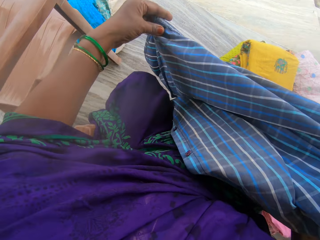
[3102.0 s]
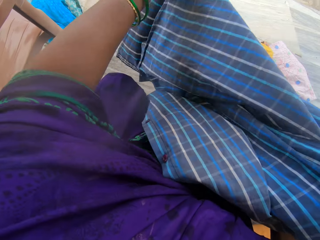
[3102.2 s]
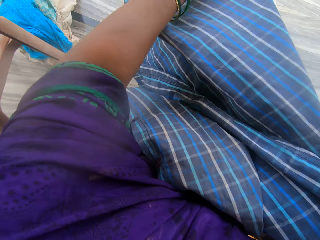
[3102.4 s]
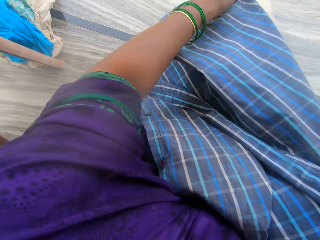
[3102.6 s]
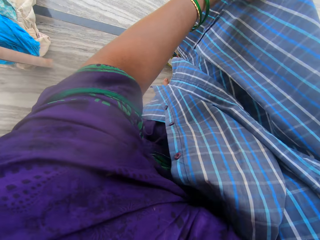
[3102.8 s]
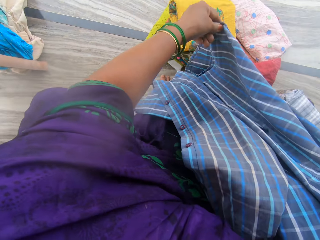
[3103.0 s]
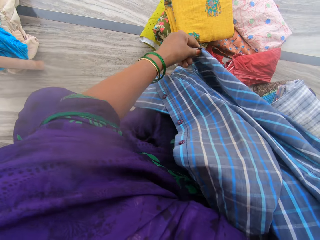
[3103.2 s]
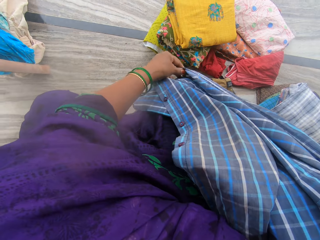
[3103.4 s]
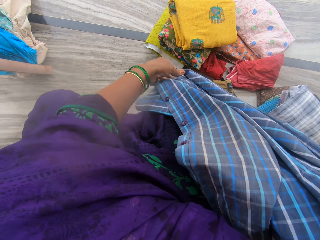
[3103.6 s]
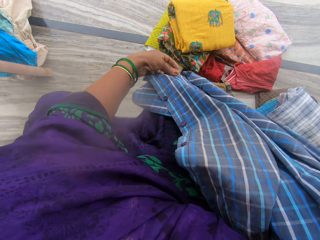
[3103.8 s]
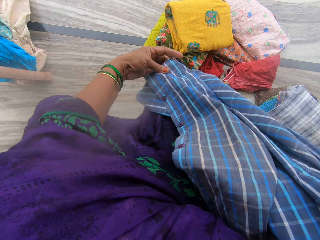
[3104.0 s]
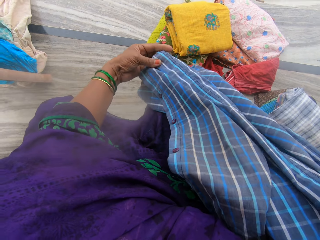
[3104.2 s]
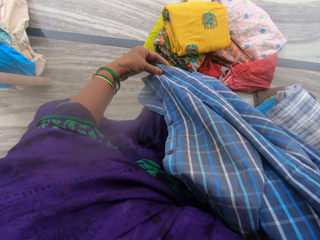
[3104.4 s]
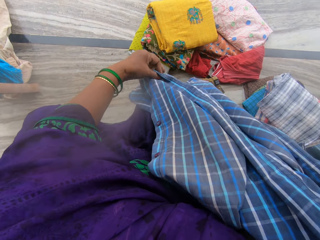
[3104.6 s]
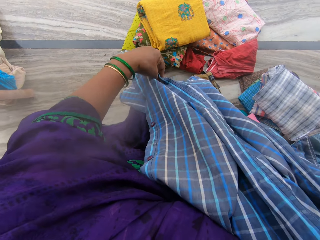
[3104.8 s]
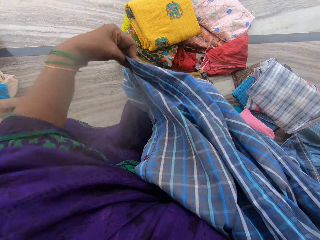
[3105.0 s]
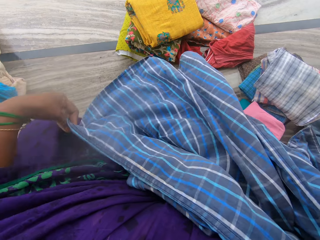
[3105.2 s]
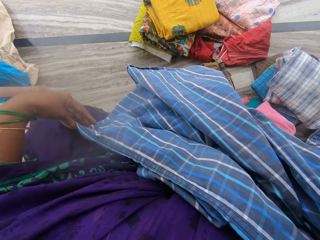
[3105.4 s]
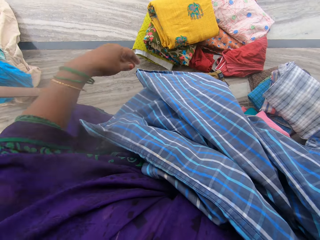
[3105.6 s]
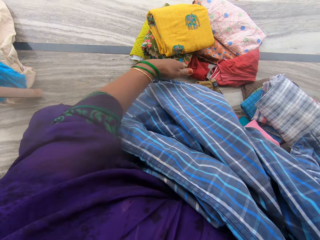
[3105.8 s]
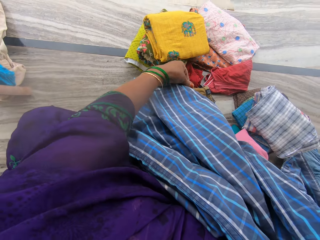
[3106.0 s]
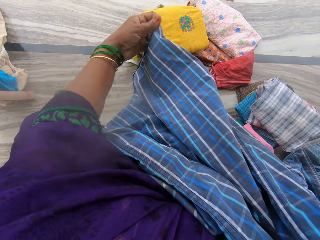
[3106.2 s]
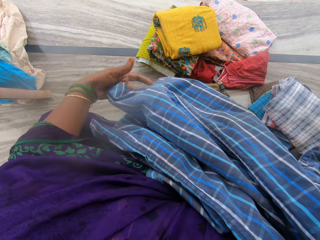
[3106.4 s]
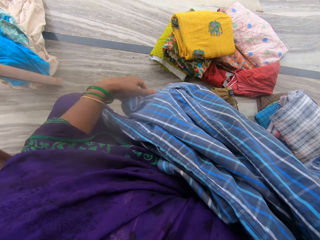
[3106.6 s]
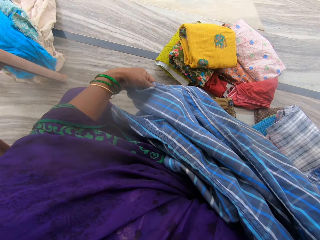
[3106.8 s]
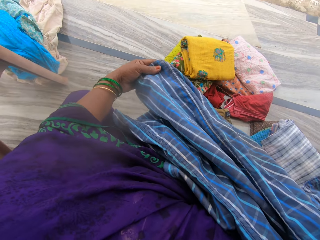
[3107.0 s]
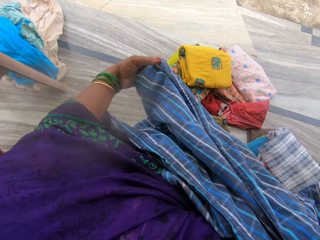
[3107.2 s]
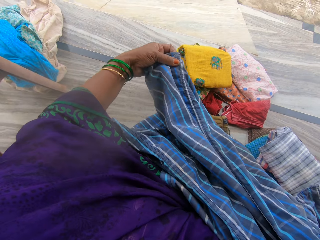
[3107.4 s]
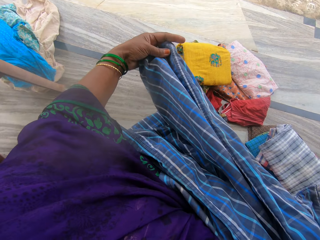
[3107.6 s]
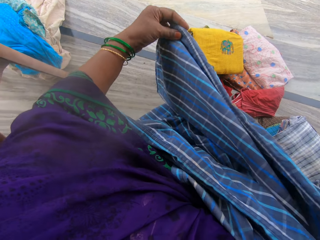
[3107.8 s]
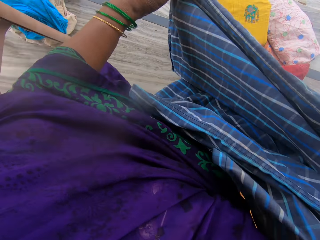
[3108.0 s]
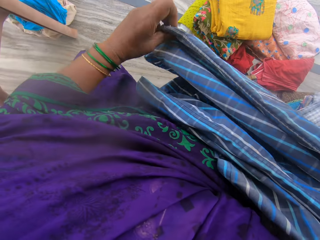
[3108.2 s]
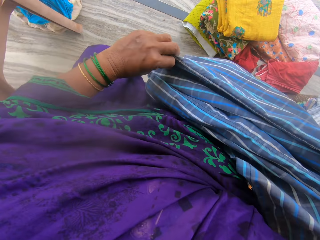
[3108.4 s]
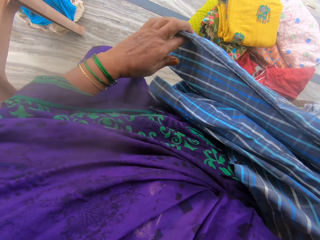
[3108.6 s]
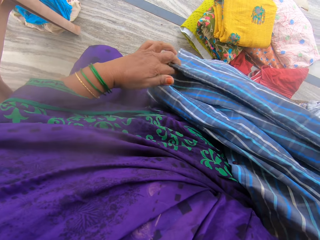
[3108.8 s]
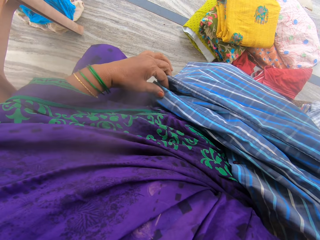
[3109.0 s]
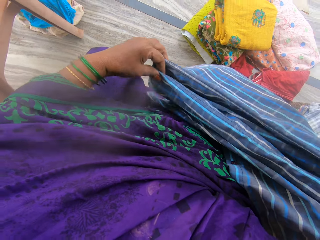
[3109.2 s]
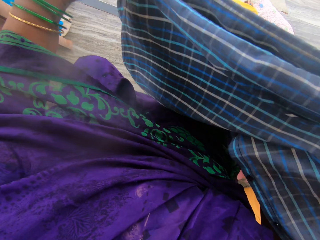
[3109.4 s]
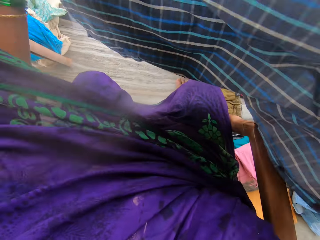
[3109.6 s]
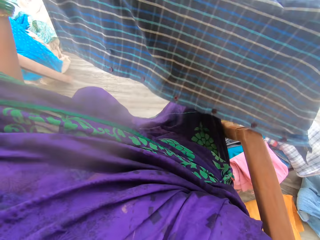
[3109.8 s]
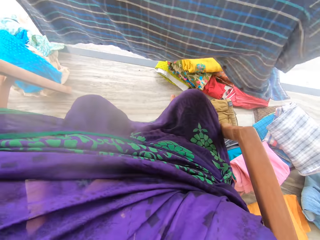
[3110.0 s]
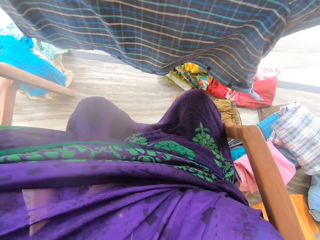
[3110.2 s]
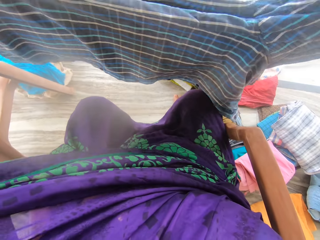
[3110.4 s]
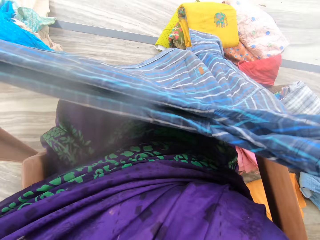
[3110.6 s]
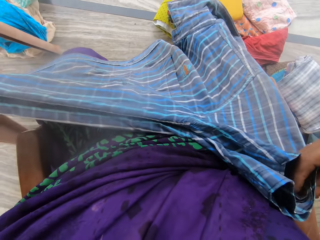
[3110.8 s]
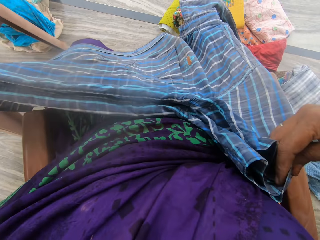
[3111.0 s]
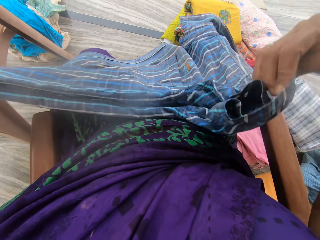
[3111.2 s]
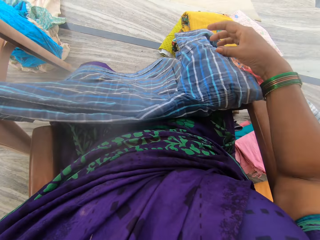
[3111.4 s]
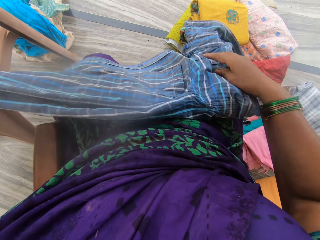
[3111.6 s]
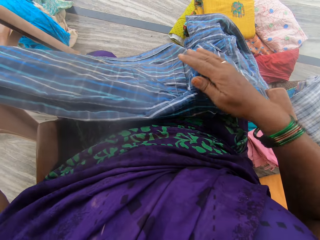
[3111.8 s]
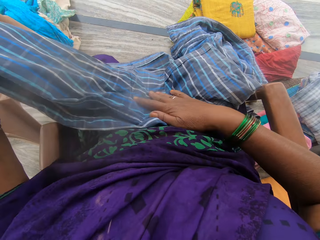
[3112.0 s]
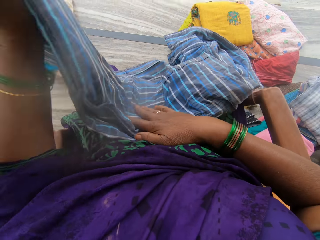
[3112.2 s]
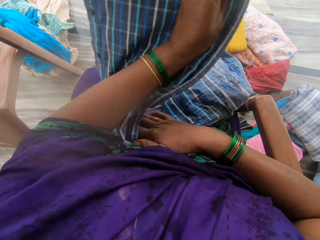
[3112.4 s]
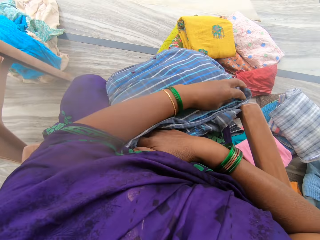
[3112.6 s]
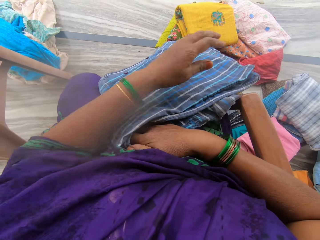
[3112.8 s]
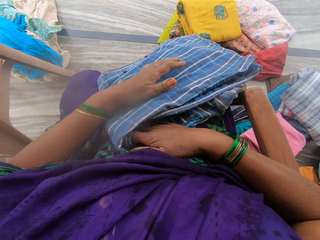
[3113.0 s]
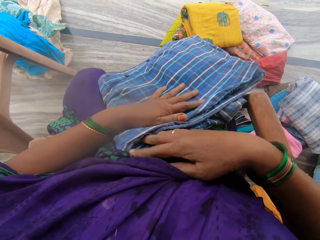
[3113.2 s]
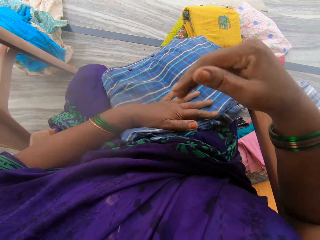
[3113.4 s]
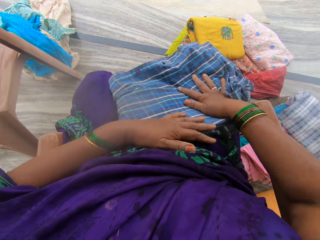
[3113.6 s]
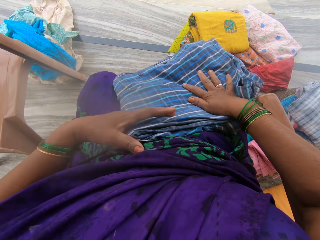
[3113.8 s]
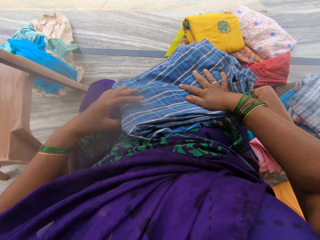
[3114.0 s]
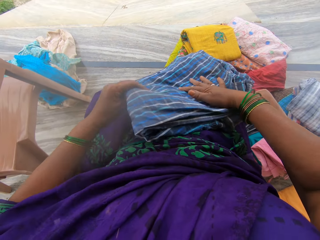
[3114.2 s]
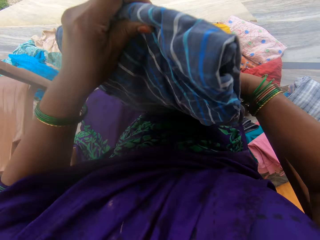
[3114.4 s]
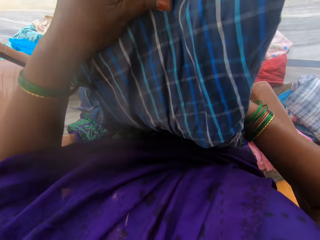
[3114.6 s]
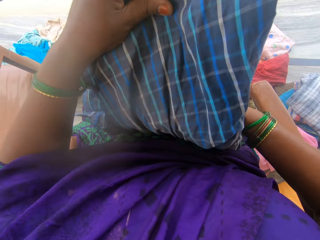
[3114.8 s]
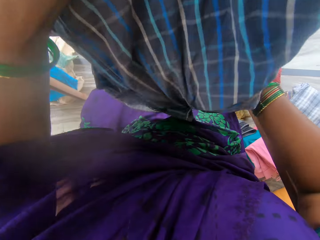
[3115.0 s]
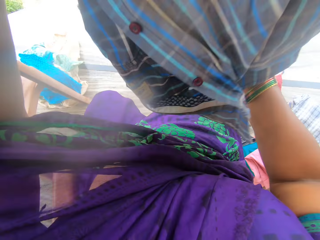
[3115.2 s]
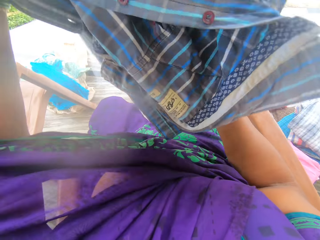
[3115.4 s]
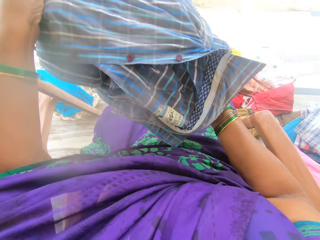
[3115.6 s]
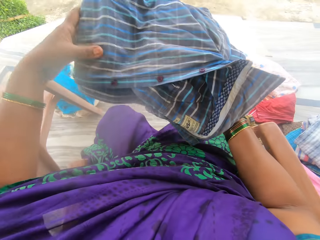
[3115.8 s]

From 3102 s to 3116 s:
The camera wearer lifts the shirt. She stretches the shirt. She places the shirt on her lap. She folds the cloth with her hands.

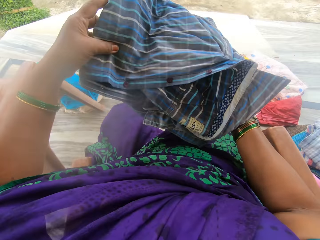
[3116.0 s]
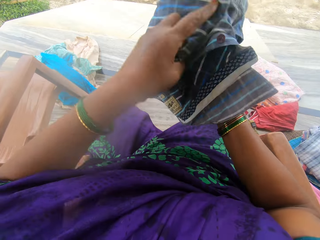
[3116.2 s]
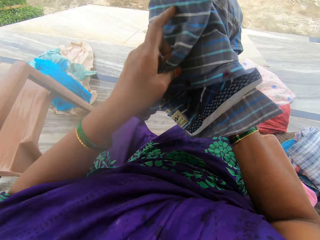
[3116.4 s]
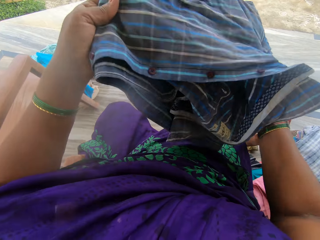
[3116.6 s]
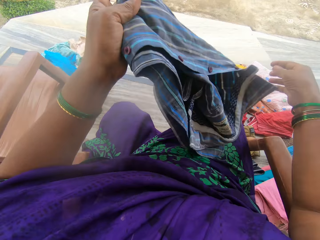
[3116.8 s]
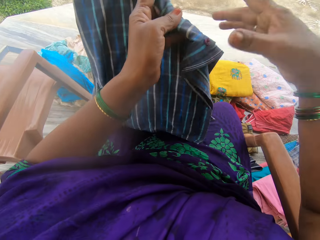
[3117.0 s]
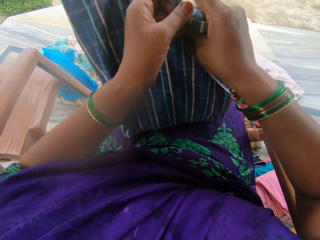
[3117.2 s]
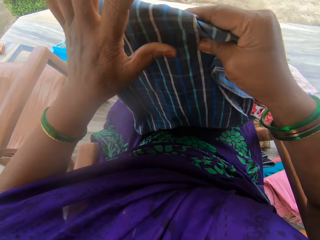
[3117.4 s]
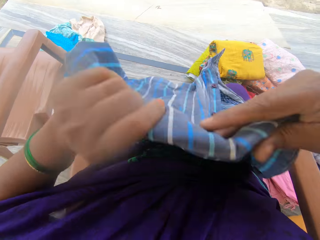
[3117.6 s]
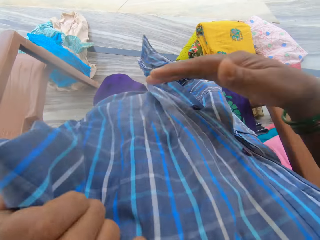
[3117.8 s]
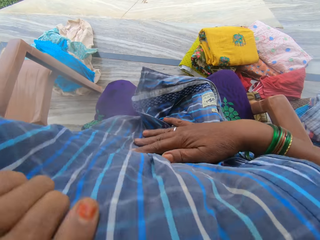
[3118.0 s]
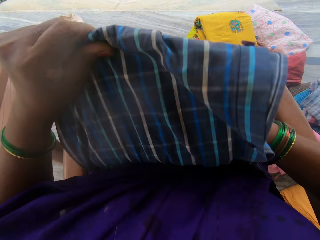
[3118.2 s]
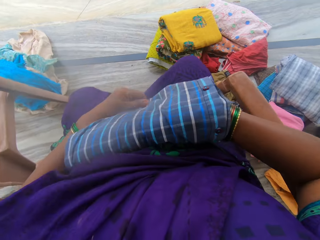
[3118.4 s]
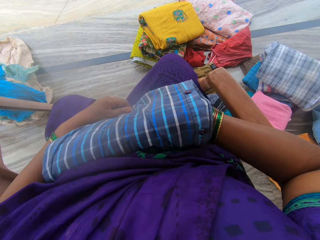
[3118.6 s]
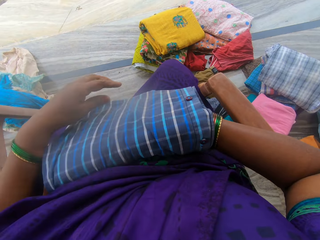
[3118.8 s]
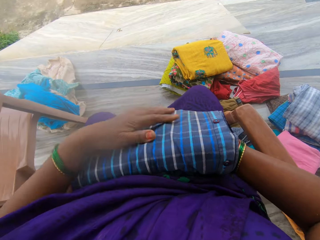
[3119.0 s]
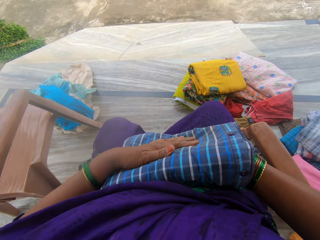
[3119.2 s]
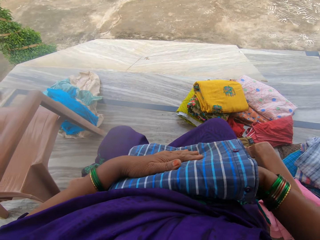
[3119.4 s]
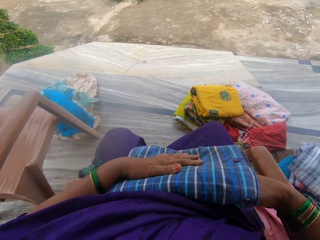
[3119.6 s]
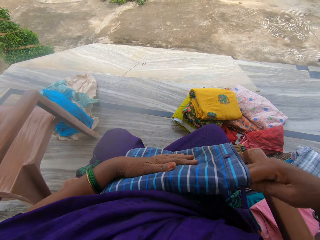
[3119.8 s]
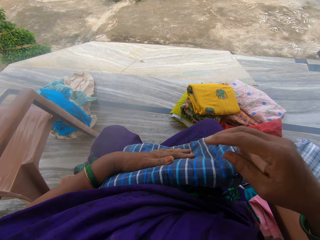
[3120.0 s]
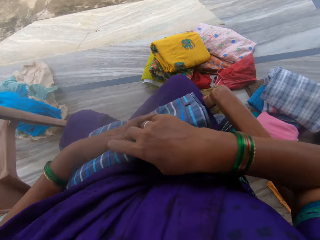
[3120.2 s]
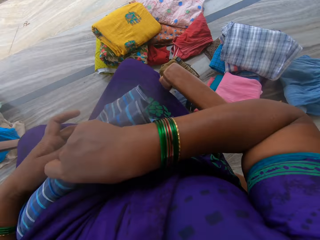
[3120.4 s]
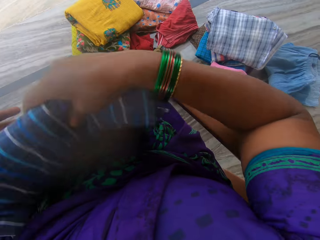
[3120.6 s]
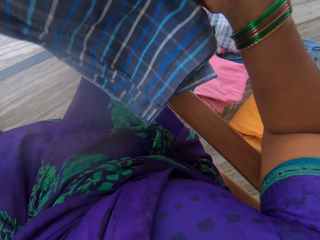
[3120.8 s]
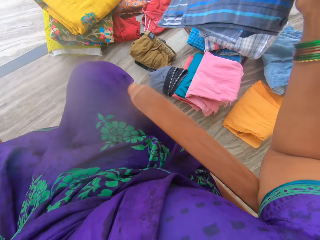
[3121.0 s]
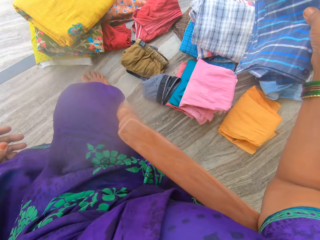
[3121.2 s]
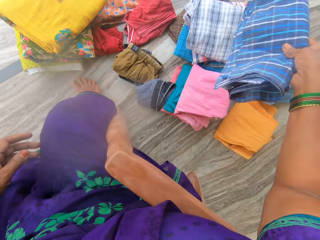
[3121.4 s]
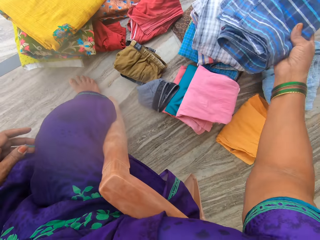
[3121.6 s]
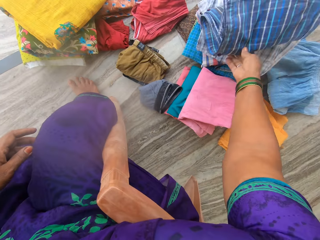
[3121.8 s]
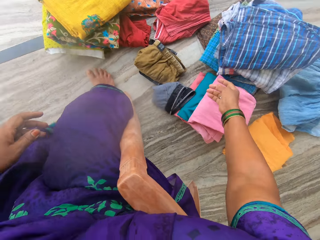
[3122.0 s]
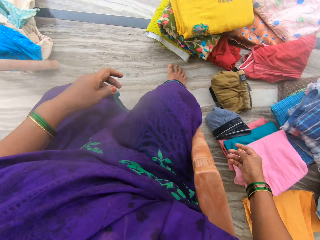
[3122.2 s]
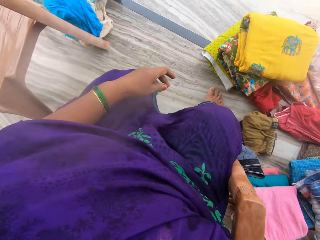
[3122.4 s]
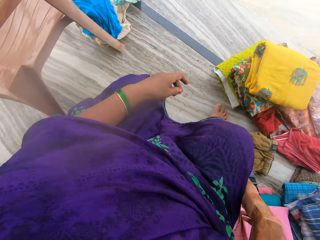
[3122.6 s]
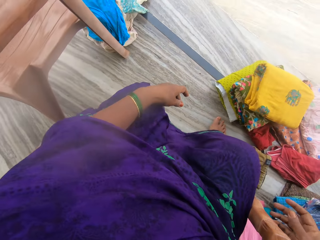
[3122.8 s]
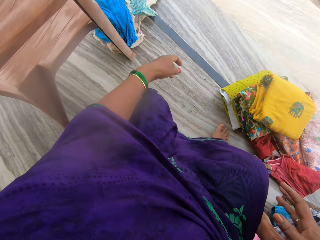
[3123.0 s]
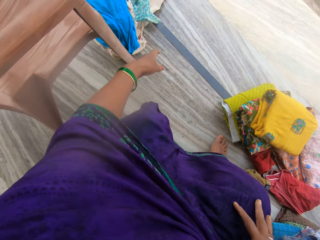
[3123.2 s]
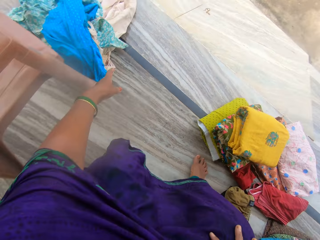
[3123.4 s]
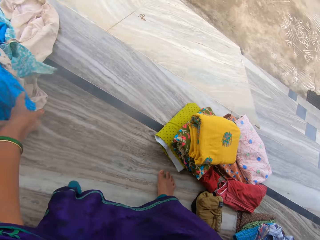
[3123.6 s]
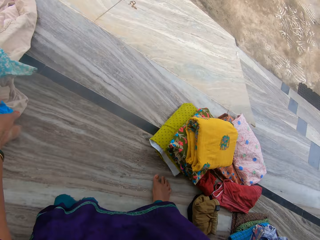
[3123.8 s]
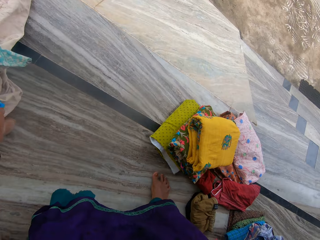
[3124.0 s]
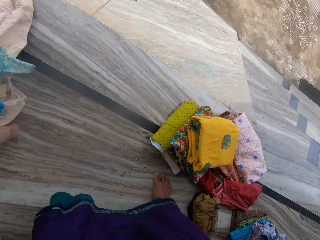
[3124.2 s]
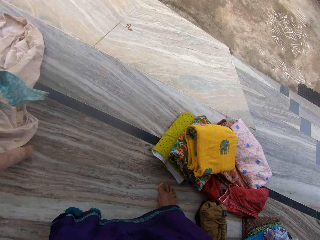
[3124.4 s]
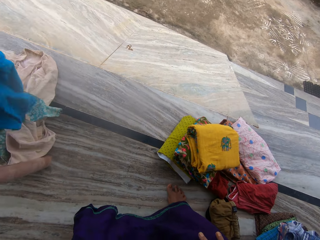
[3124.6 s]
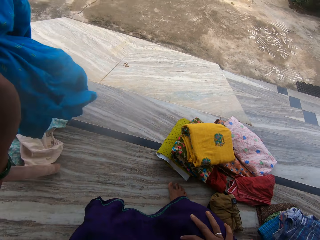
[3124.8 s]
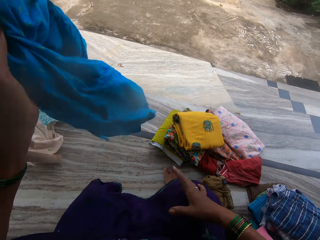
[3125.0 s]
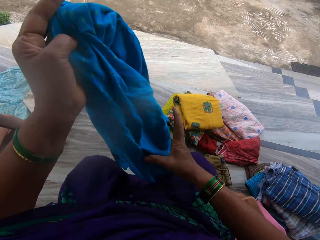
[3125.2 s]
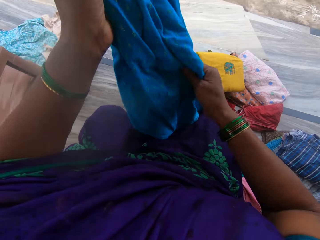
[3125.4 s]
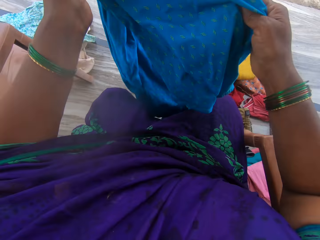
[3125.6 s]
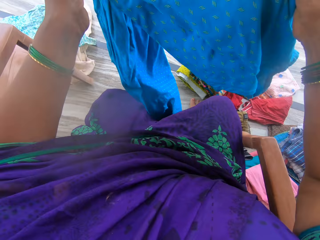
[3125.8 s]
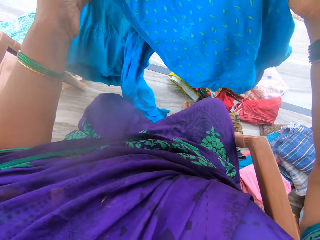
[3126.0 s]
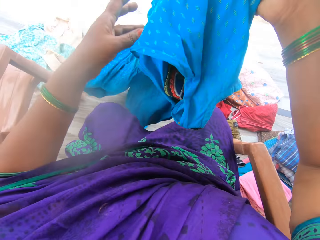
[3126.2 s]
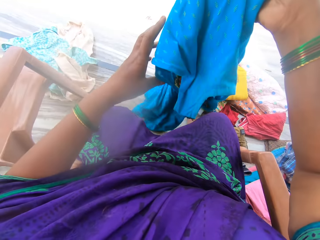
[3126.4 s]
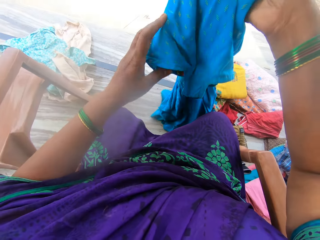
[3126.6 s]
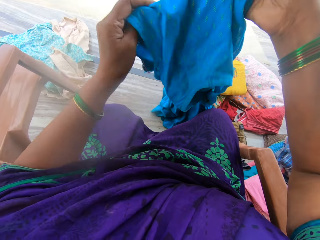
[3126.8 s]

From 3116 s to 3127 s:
The camera wearer drops the cloth on other cloths. She bends. She picks up a cloth with her left hand. She rises. She adjusts the cloth with her hands.
